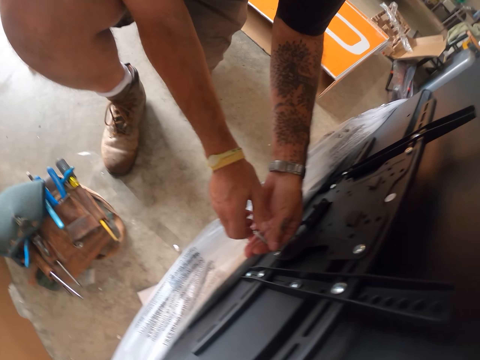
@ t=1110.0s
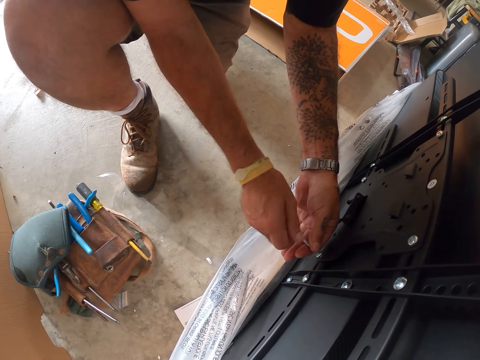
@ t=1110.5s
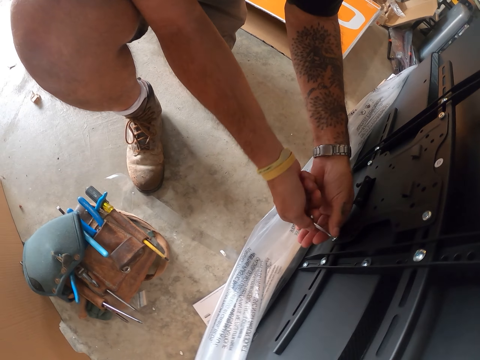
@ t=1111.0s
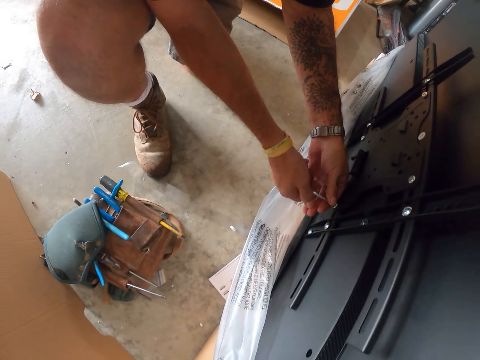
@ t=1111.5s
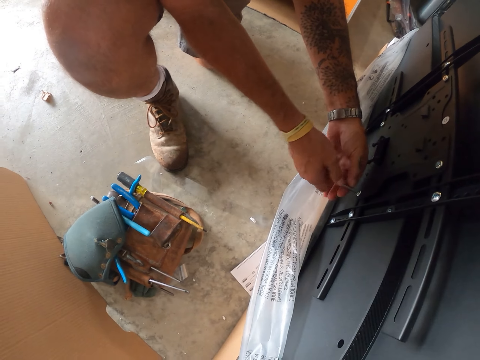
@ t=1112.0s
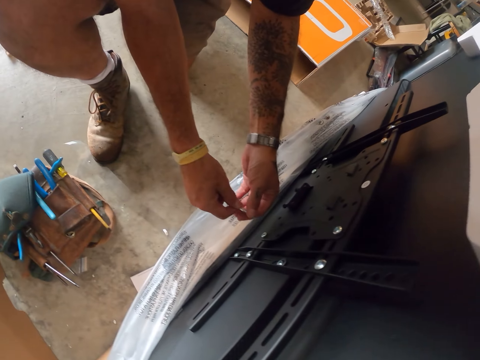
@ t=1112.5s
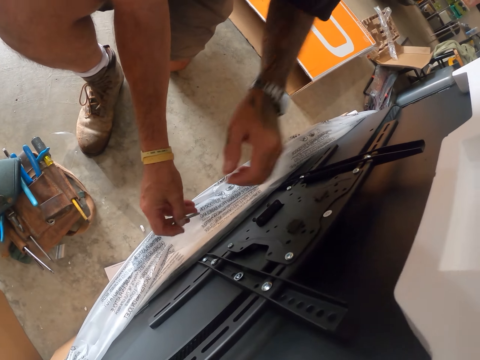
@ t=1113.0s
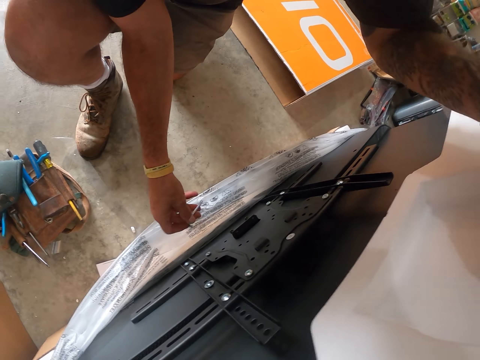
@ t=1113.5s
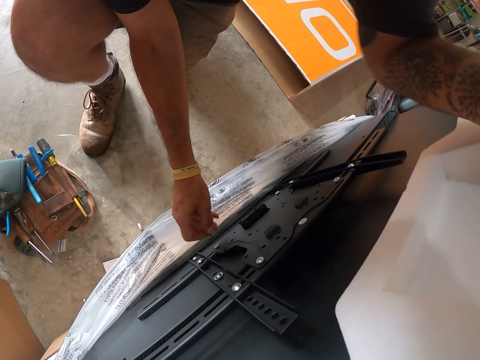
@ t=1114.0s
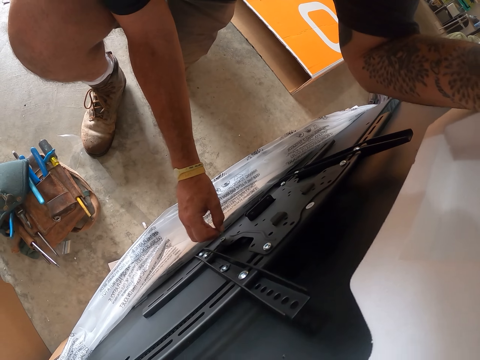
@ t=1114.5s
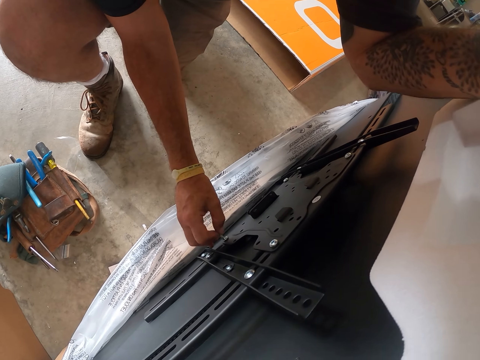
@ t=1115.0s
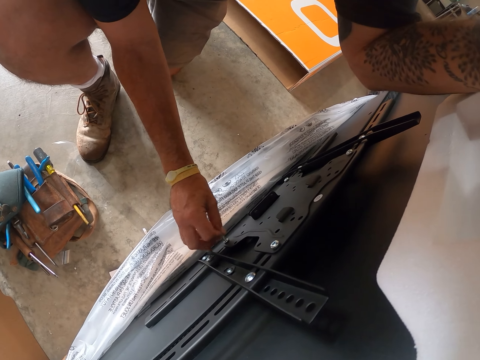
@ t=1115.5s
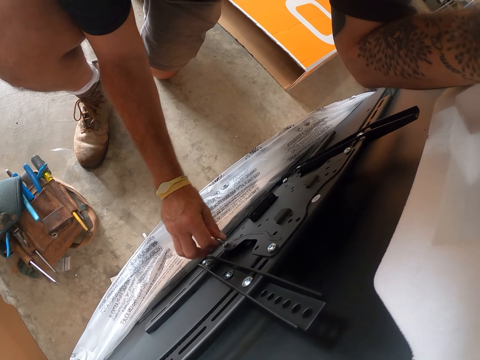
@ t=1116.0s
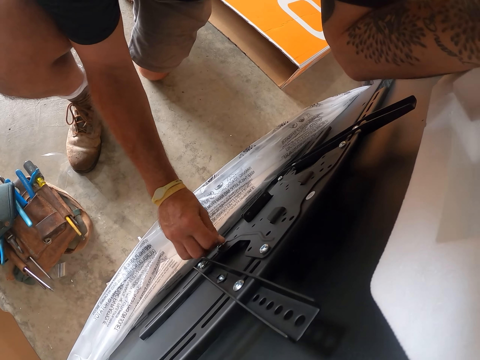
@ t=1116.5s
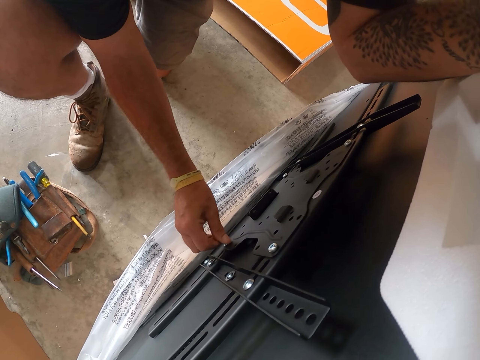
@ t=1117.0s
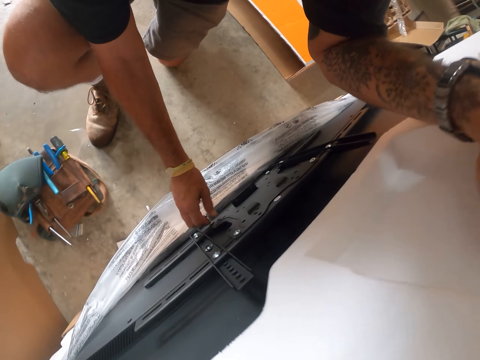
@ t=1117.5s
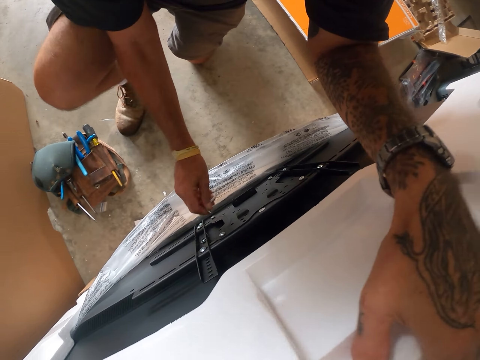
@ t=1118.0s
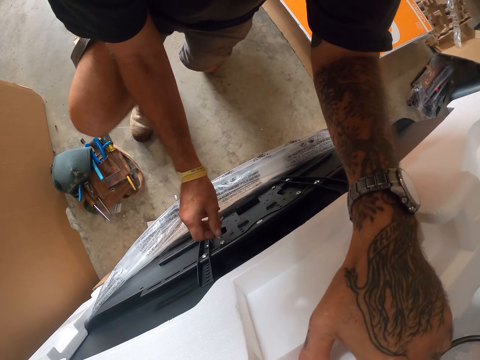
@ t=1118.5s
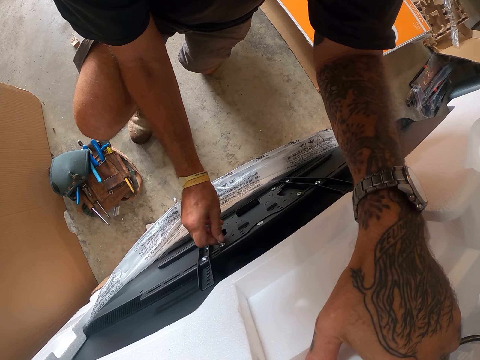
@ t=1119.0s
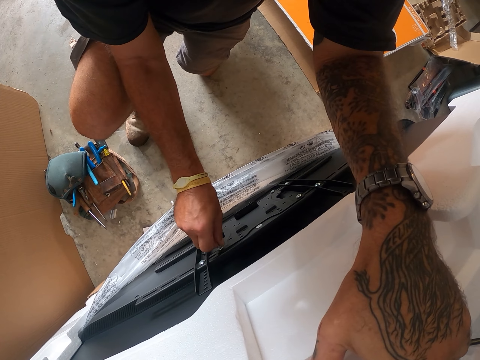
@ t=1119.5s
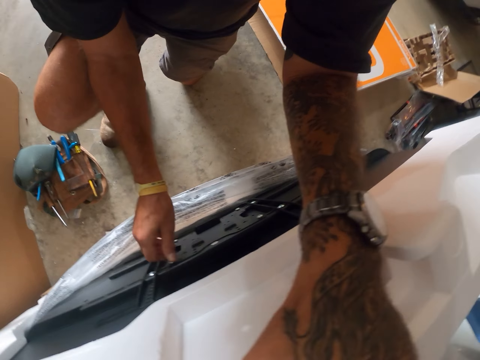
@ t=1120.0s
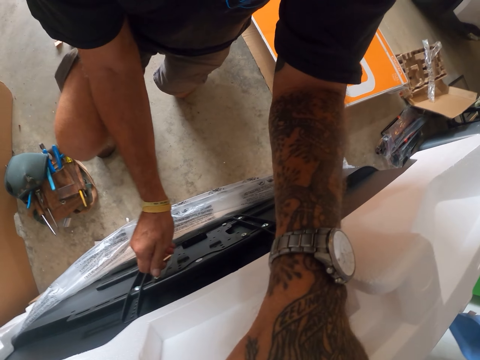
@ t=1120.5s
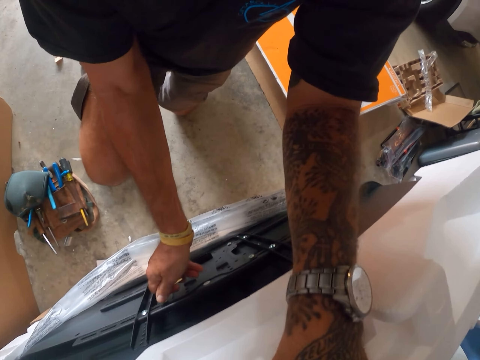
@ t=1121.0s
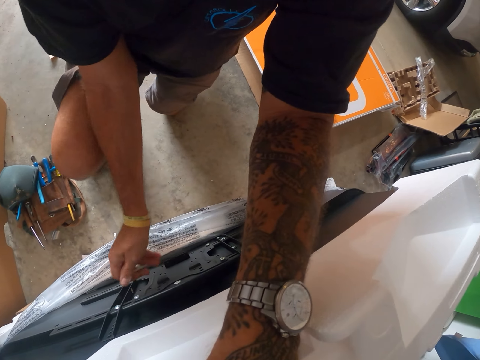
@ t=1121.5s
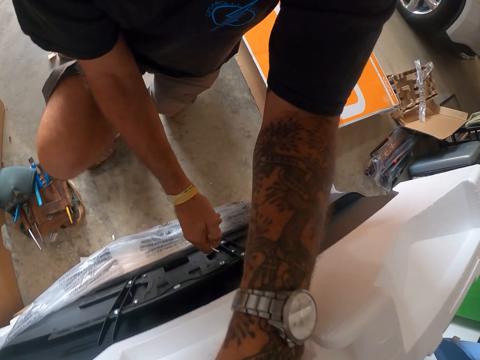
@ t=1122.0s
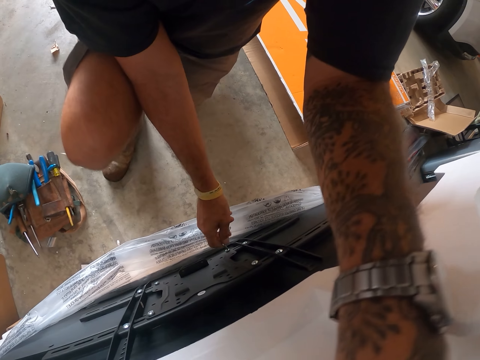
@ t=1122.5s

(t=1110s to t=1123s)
The camera wearer holds the protective foam packaging. They tighten the screws or nuts in the TV wall mount with the offset screwdriver. They tighten another nut.

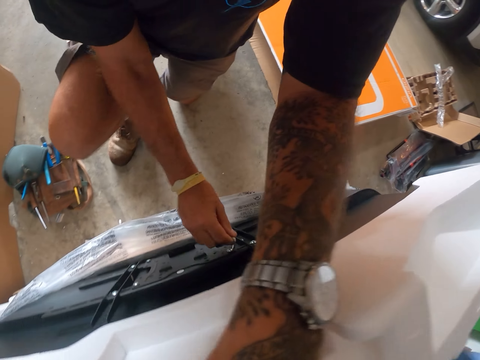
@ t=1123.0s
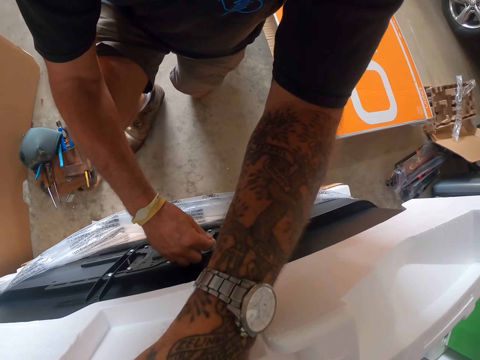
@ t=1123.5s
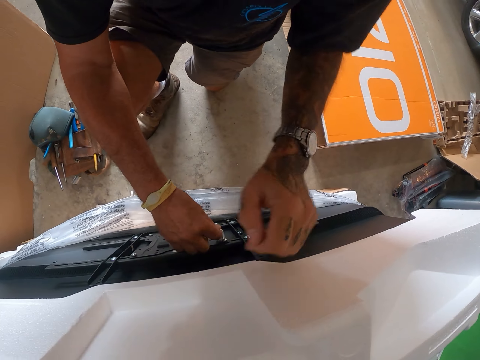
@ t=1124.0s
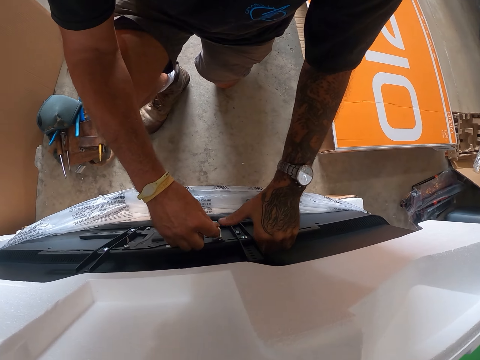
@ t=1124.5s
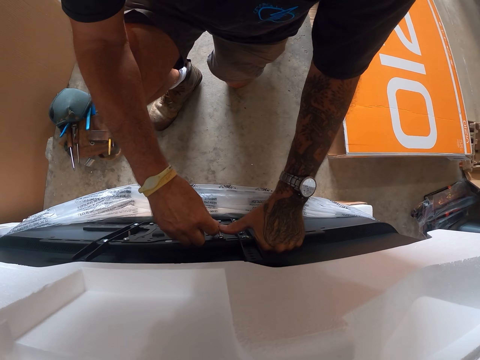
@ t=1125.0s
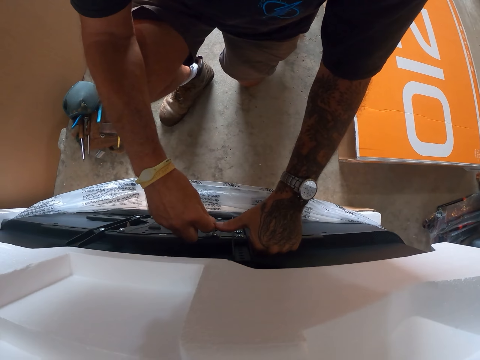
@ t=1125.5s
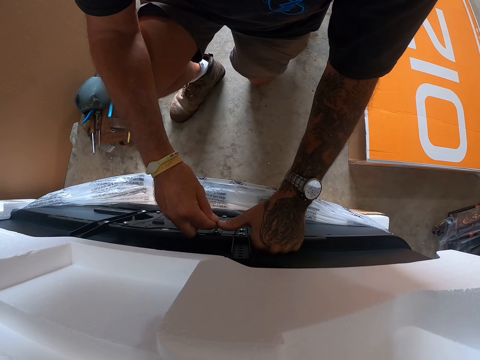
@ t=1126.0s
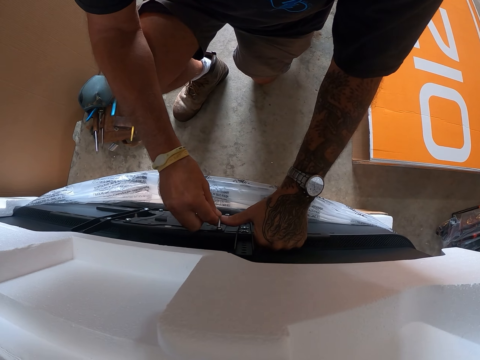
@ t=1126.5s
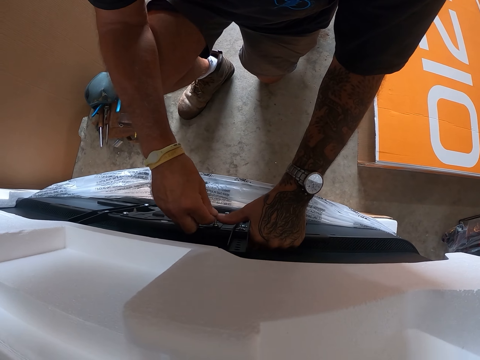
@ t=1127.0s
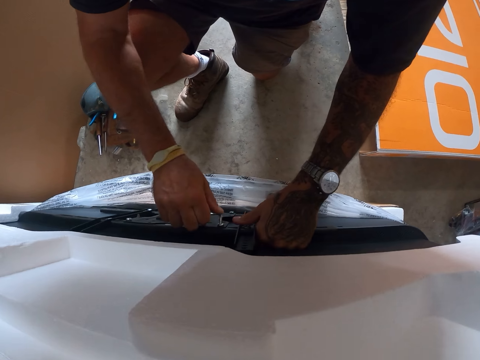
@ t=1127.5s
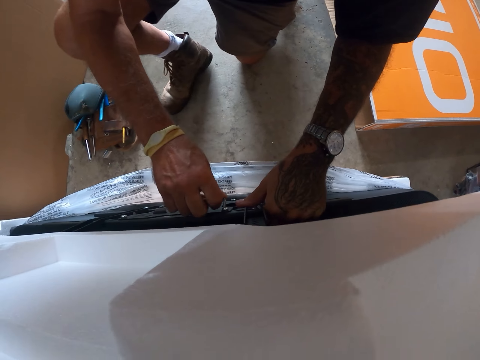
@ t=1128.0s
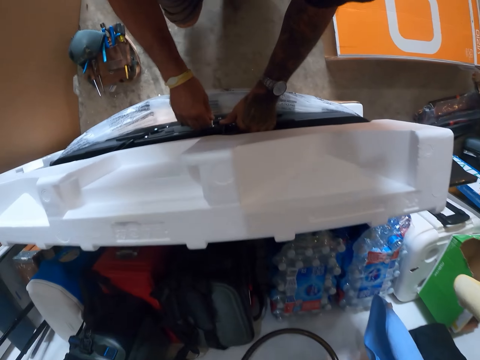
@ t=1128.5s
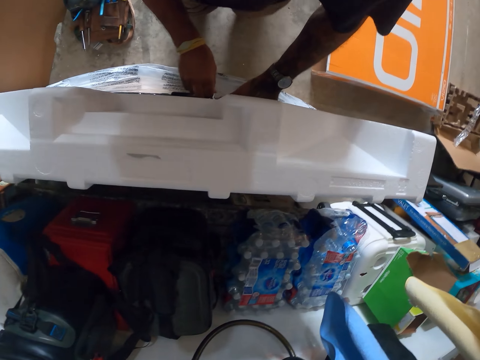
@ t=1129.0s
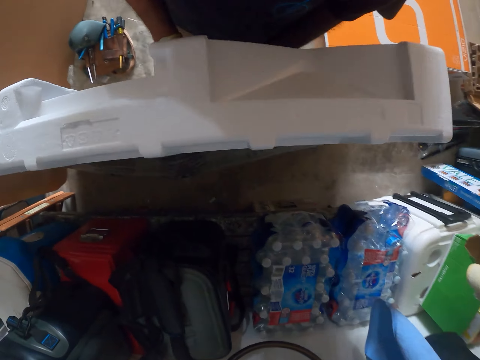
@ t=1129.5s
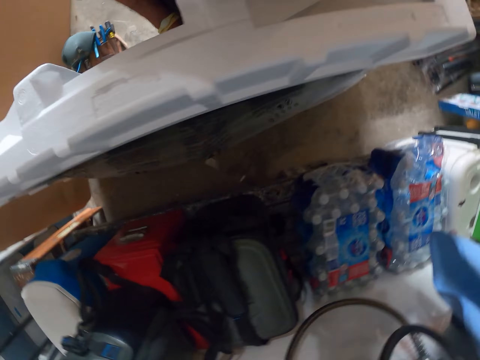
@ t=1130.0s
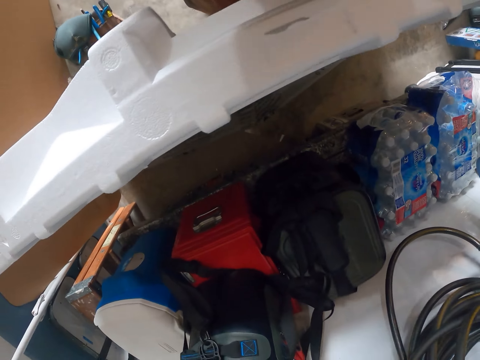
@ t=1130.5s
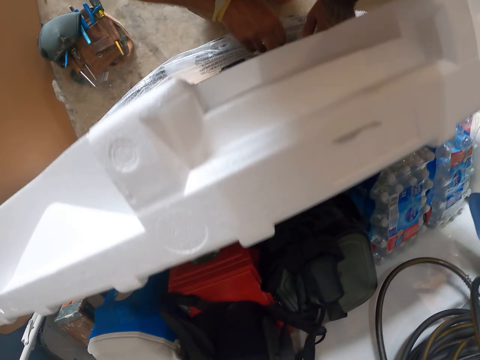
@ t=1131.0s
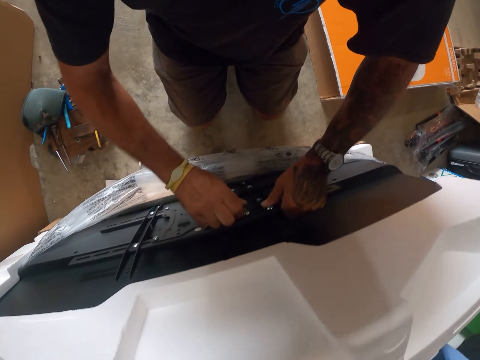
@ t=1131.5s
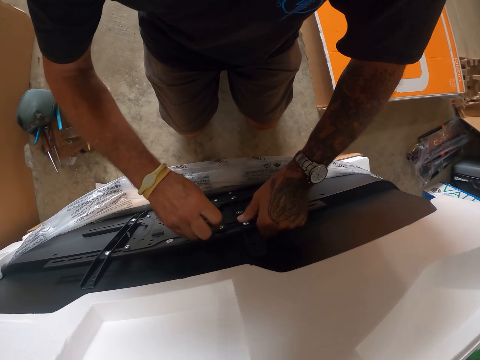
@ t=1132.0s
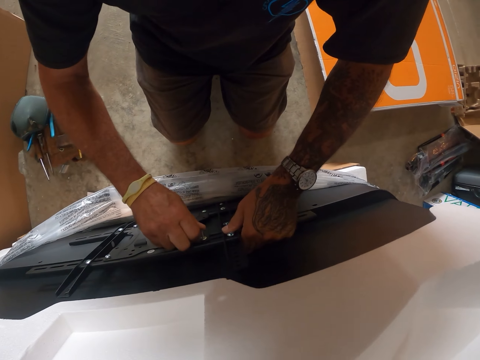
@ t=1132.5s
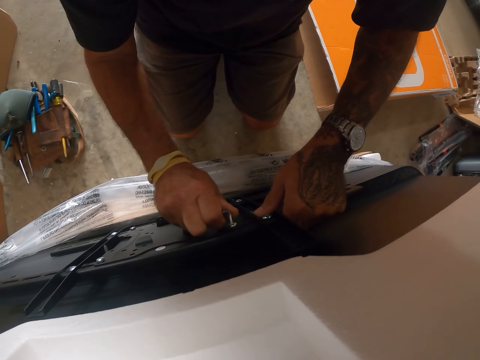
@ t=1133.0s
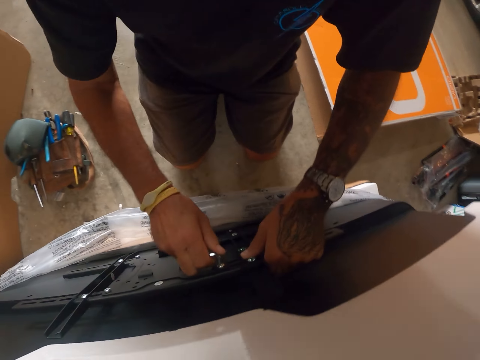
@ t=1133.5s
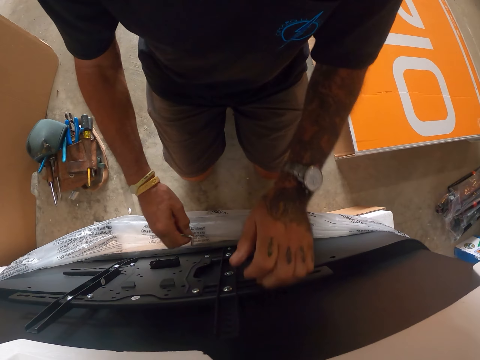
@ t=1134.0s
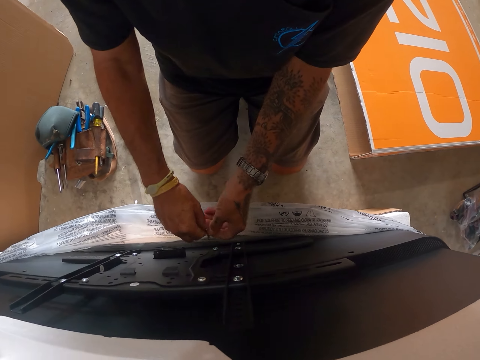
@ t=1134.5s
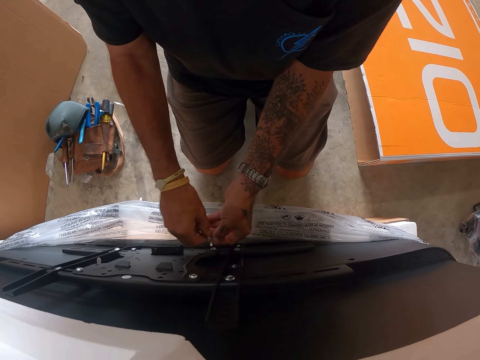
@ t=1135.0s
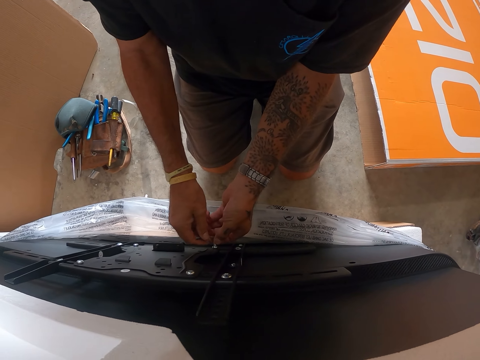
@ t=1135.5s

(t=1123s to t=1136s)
The camera wearer holds the TV wall mount on the TV. They tighten the screws or nuts in the TV wall mount with the offset screwdriver. They tighten another nut.
